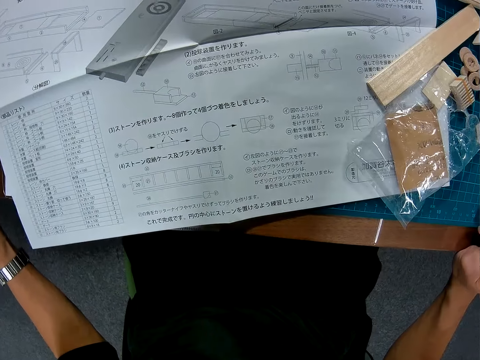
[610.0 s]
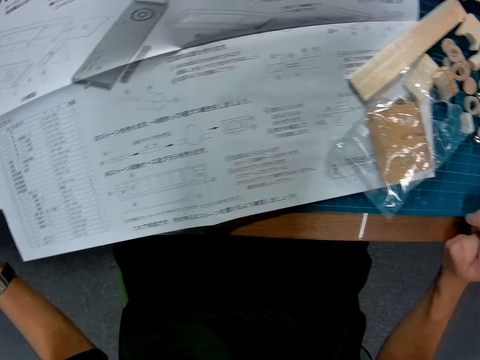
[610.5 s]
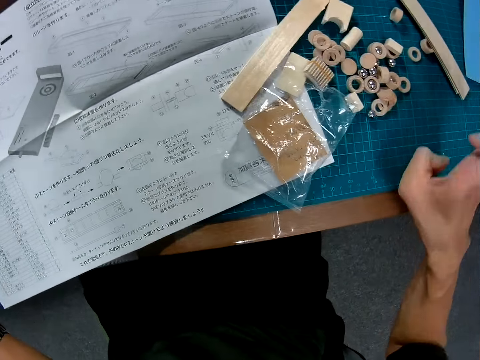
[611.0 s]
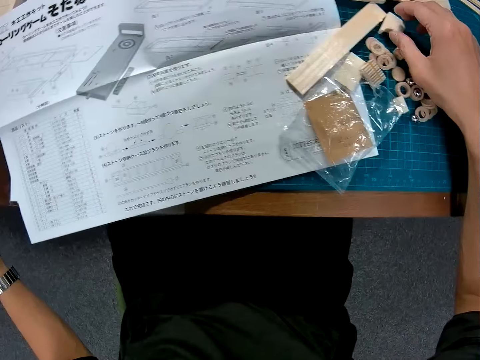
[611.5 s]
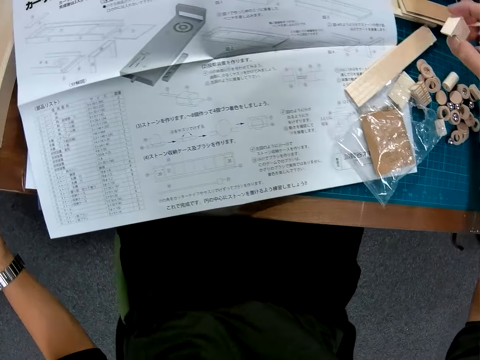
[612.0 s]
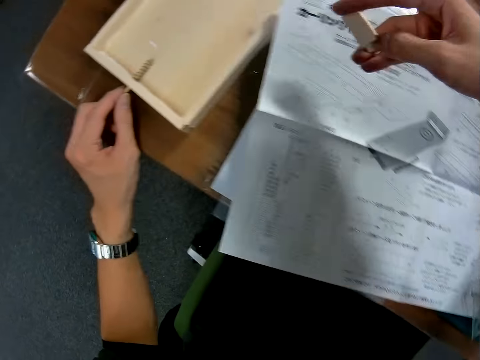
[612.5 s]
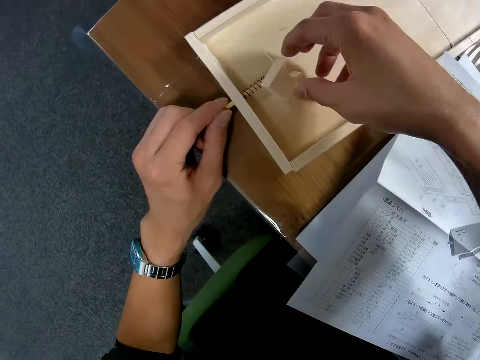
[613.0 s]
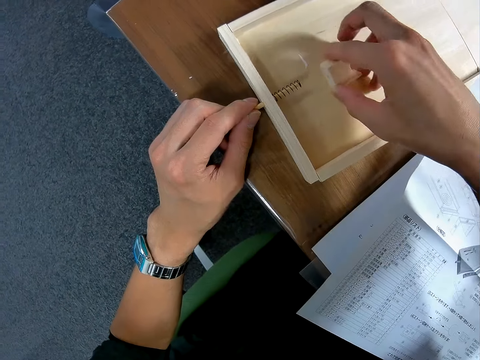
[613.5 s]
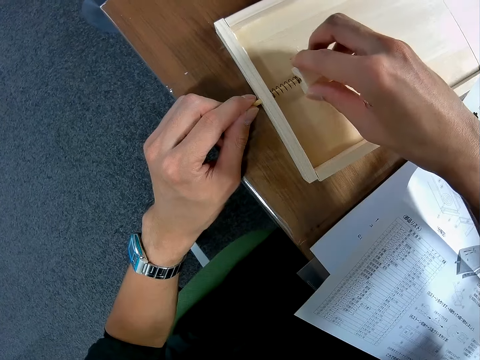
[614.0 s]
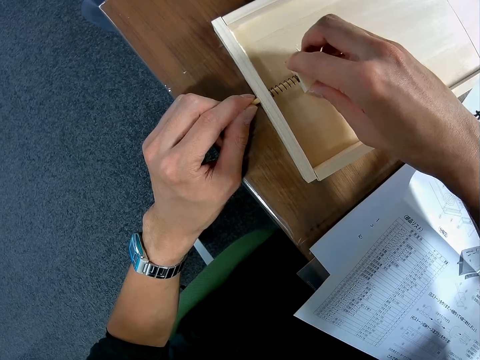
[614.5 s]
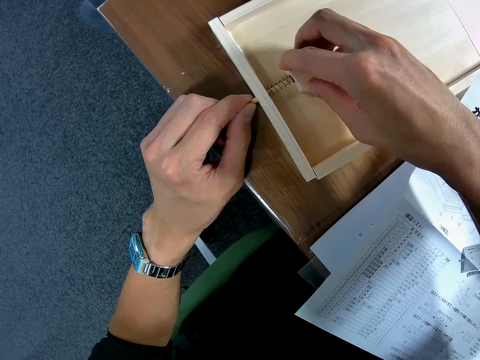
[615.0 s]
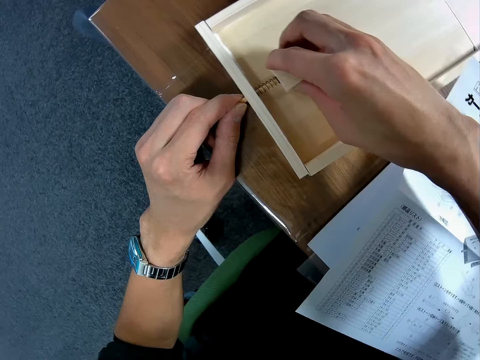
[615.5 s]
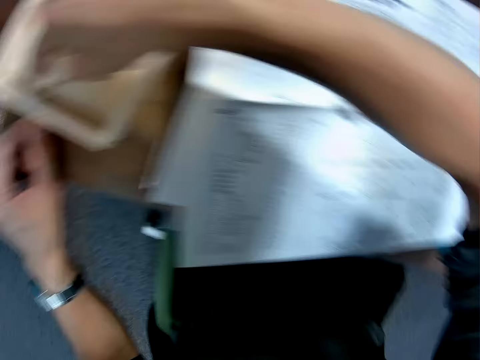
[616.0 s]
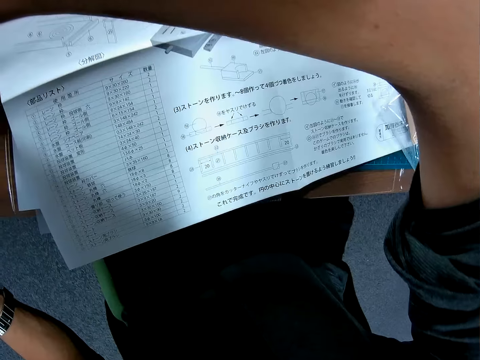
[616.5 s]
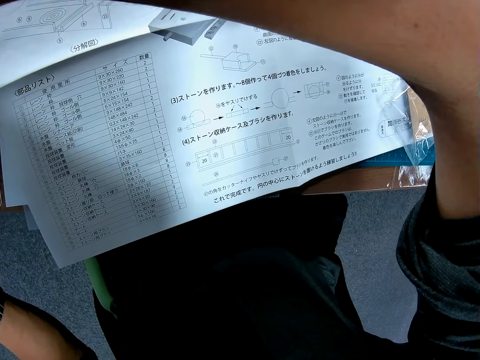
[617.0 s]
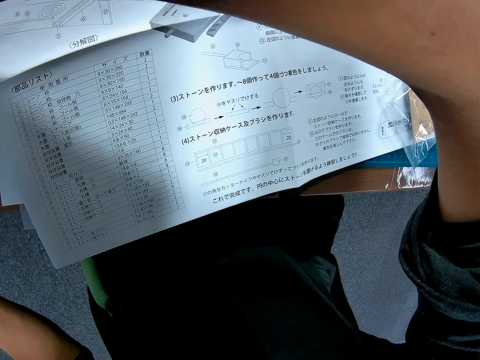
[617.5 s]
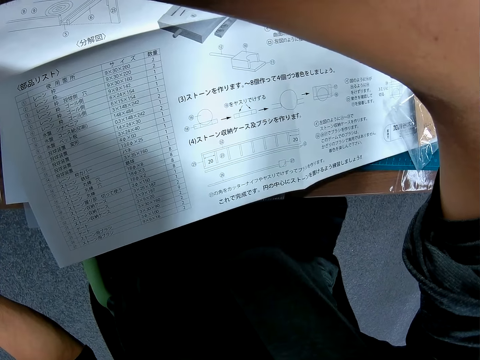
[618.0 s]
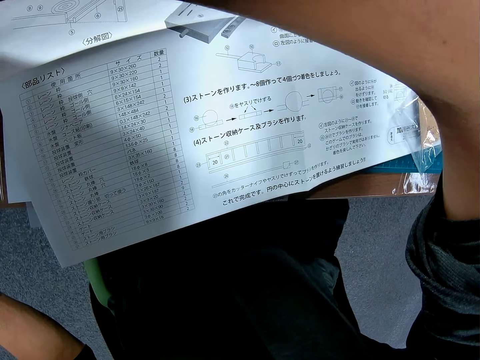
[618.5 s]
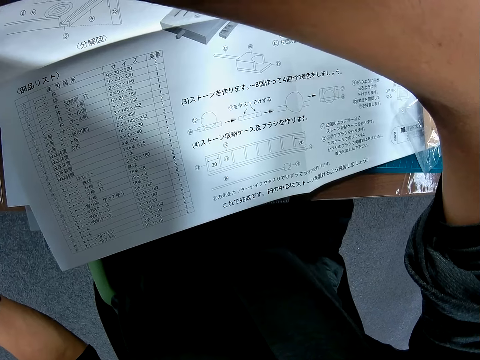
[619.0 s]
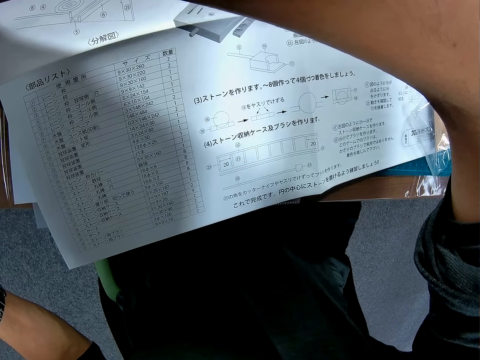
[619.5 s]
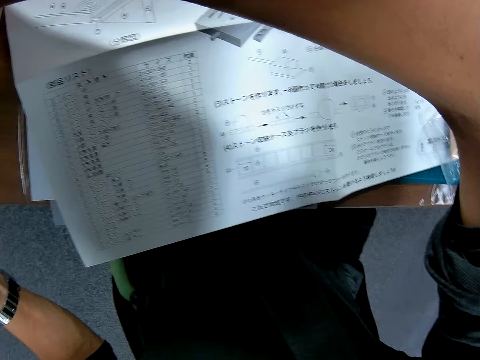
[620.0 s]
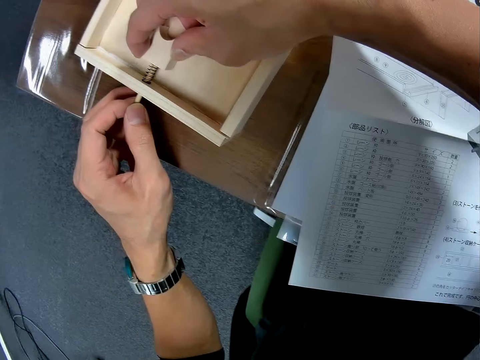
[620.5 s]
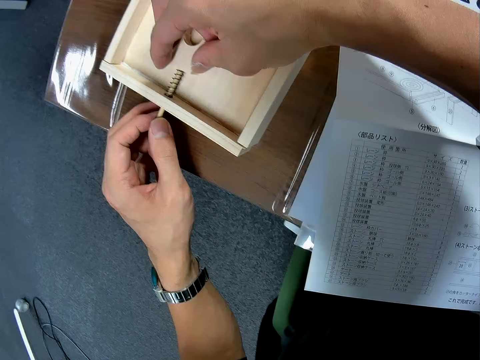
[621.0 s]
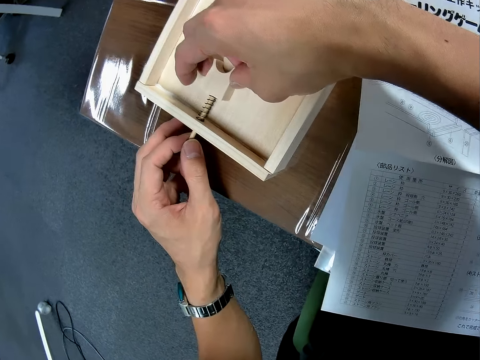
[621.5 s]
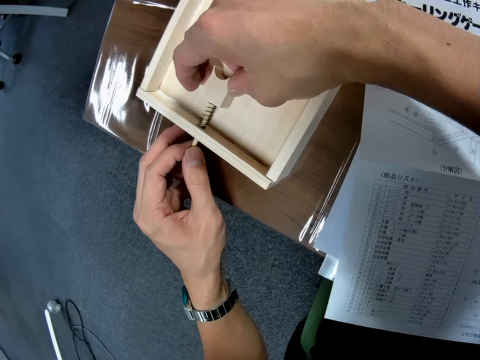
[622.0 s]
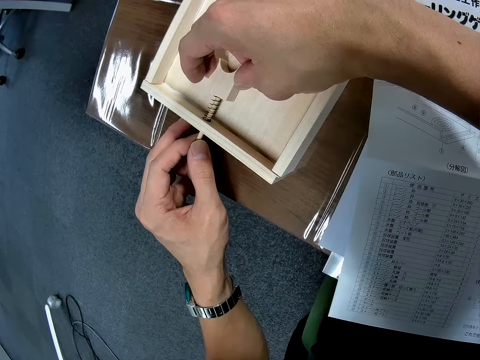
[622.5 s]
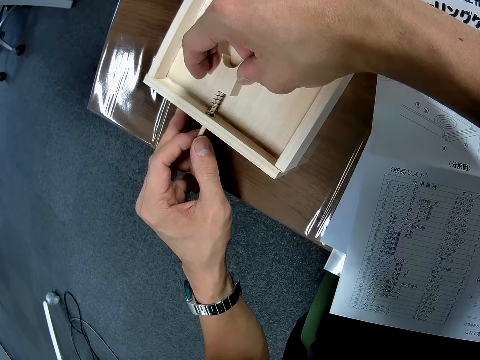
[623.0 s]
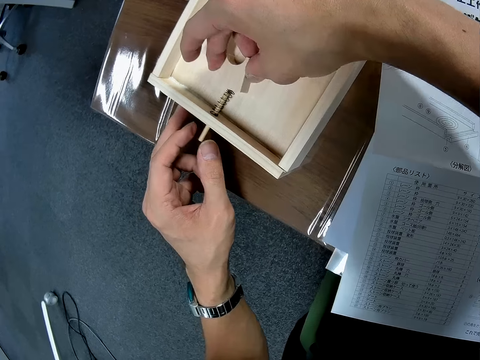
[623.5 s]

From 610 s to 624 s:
The camera wearer picks up the wooden craft on the table. He places the piece of wood on the board. He inserts the small wood into the wooden craft. He fixes the pieces of wood. He looks at the paper. He fixes the pieces of wood.

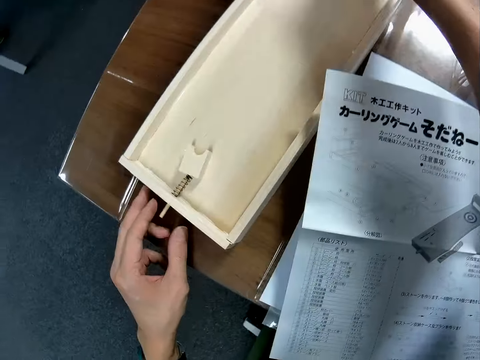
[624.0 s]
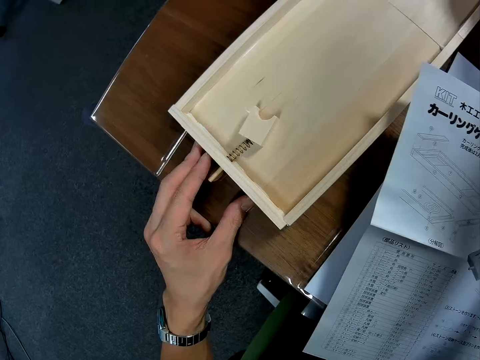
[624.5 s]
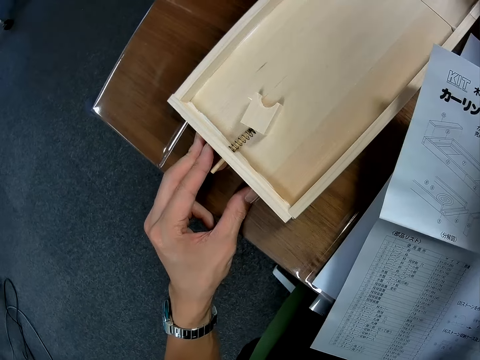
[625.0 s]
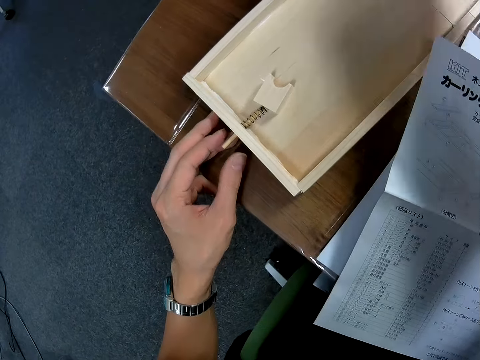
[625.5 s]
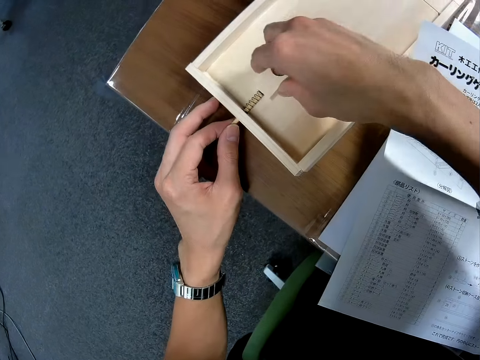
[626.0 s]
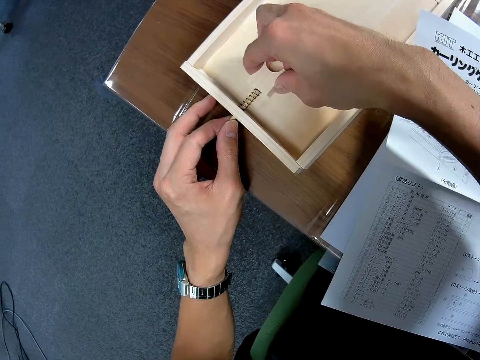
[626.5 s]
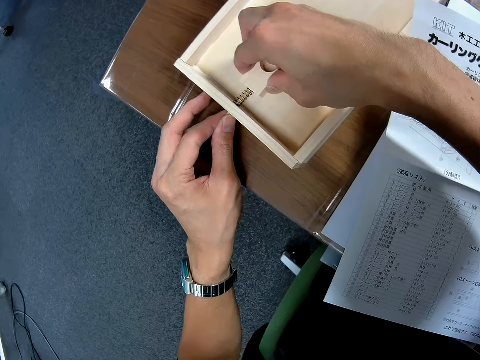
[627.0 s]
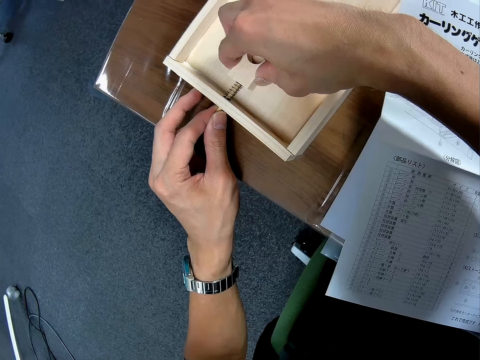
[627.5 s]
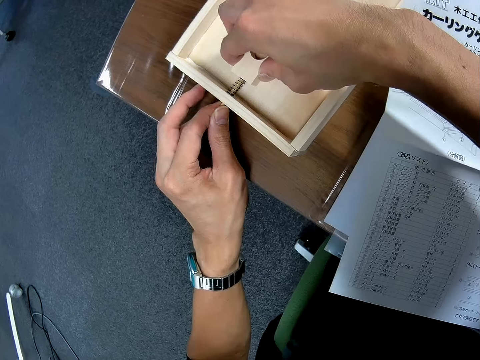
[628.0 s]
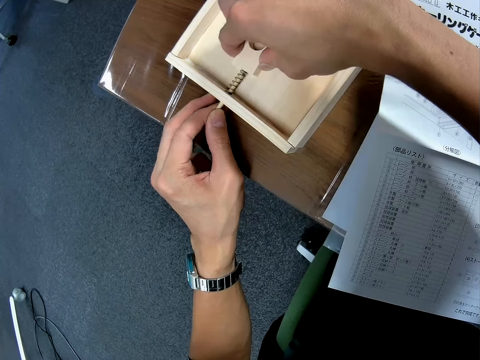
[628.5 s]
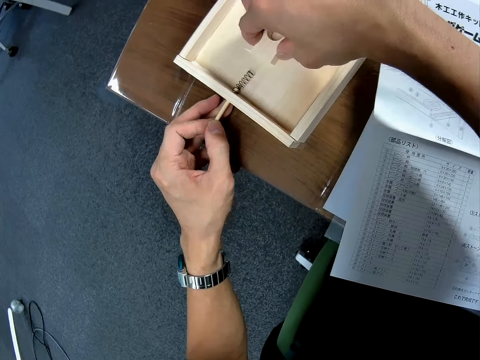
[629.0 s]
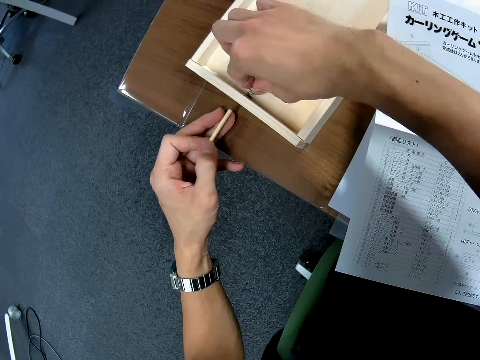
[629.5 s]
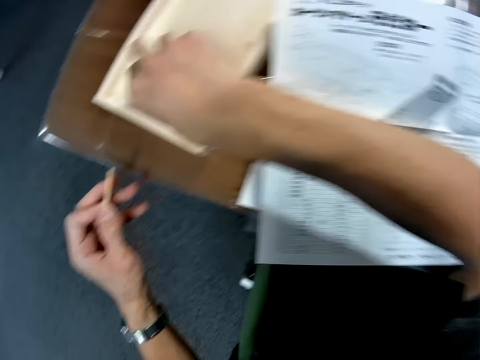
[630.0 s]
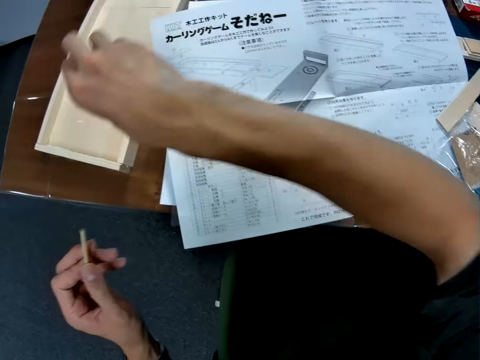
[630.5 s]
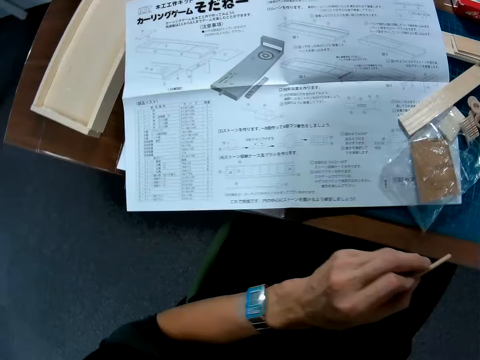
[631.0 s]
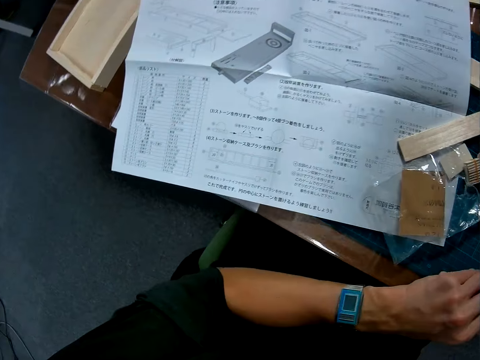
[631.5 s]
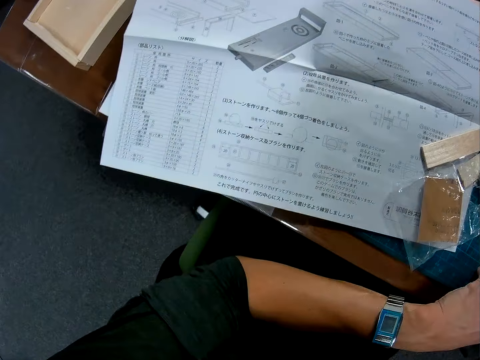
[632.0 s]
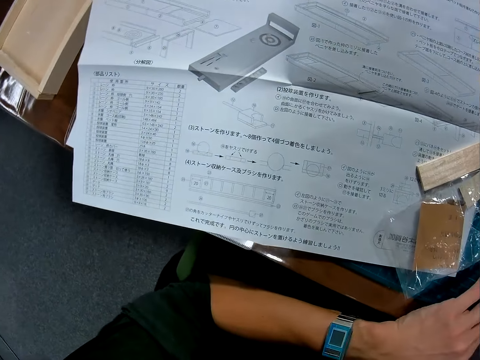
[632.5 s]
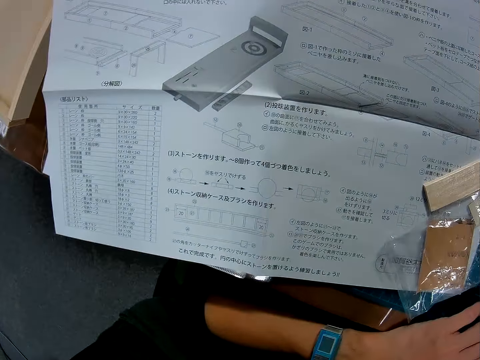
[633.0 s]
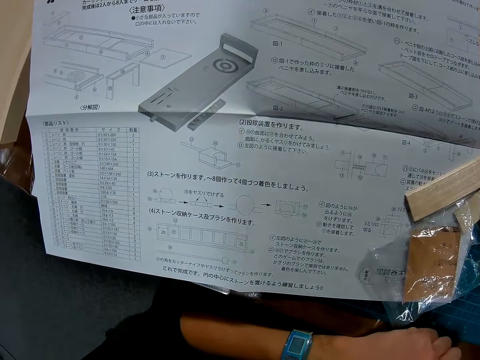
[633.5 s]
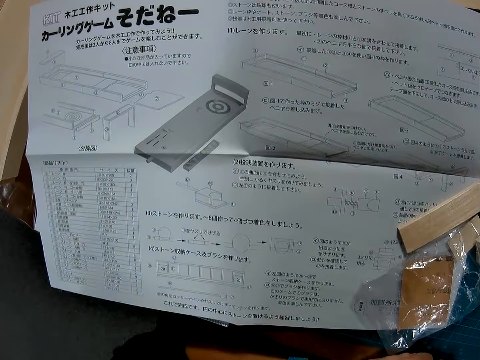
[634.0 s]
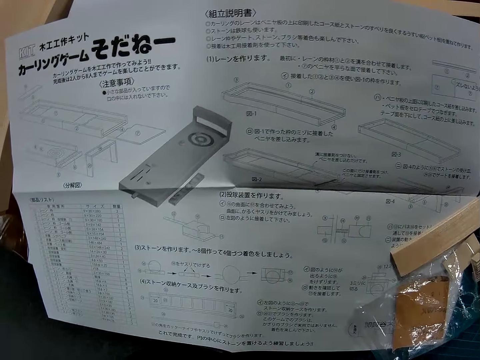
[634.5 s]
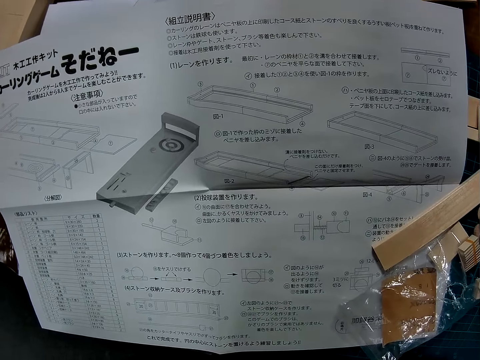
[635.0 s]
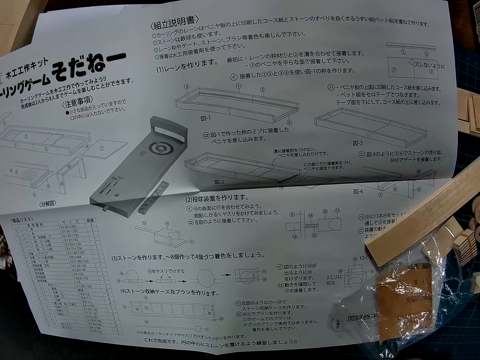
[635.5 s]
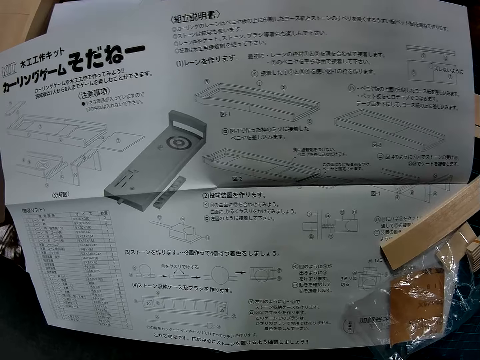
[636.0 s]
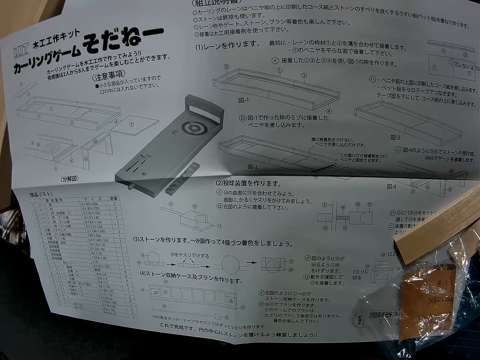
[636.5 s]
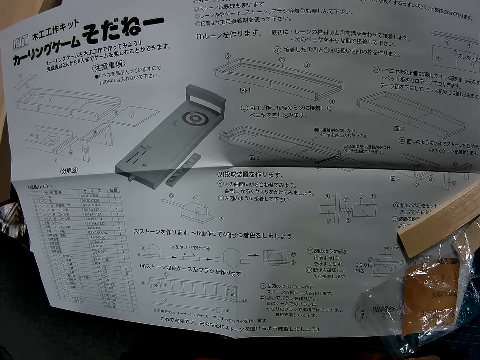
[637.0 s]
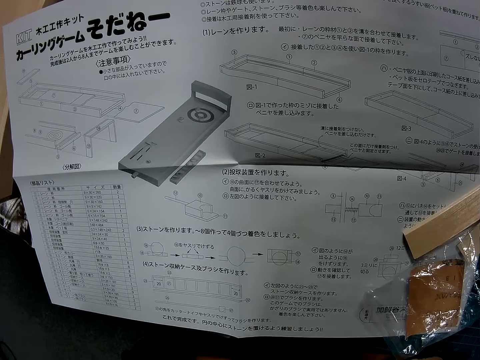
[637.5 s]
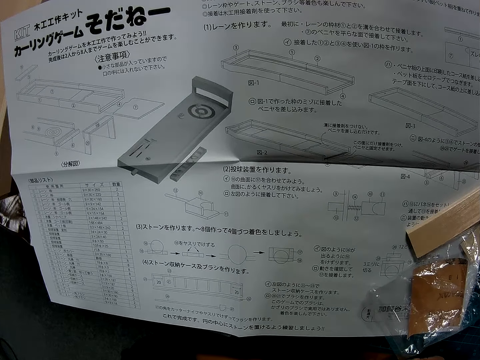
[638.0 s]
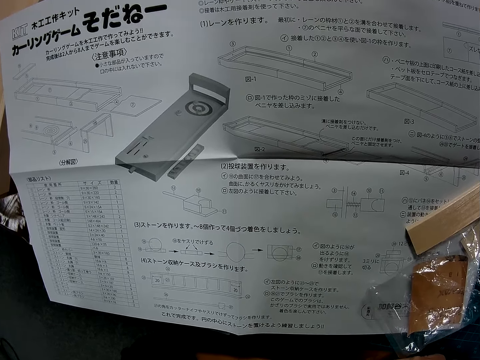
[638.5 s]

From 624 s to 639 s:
The camera wearer lifts his hand from the piece of wood. He looks at the board. He fixes the pieces of wood. He removes the small wood from the wood on the table. He picks up a spring on the wood on the table. He picks up the wooden craft on the wood on the table. He dismantles the pieces of wood. He holds a piece of wood. He places the pieces of wood on the mat. He looks at the paper.
